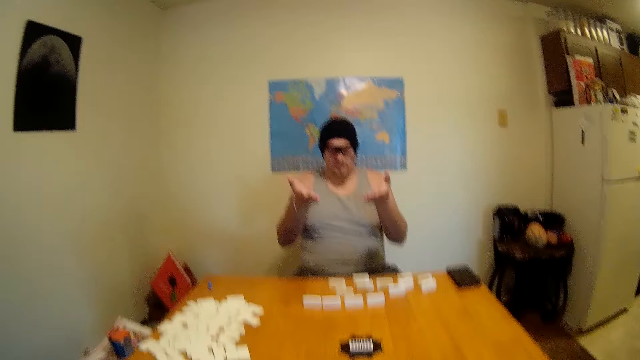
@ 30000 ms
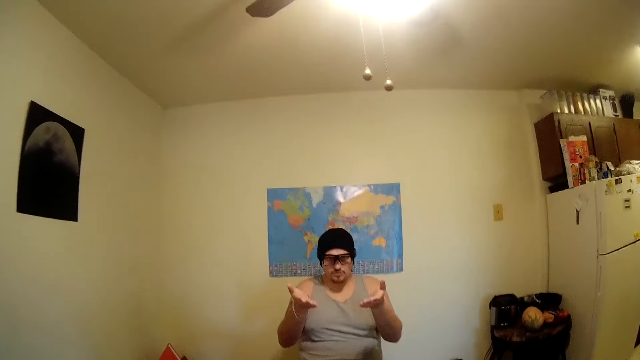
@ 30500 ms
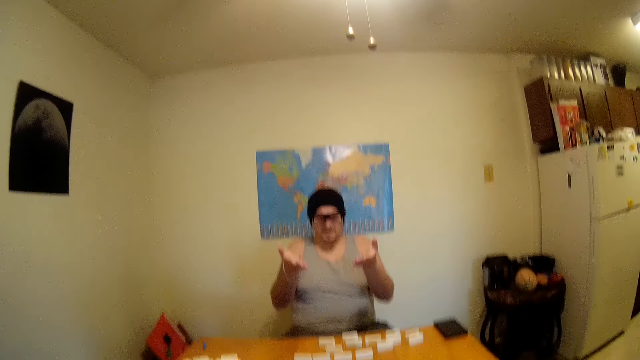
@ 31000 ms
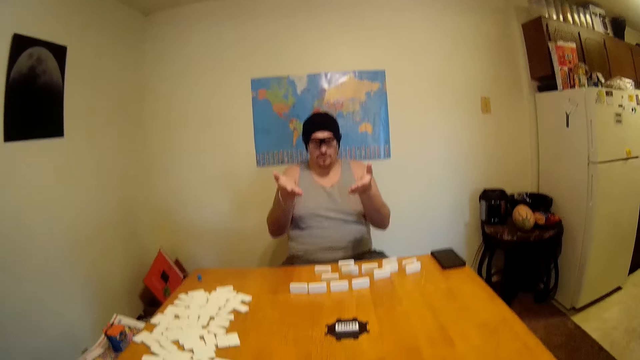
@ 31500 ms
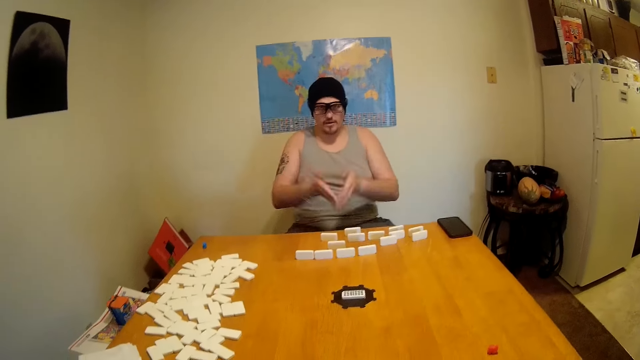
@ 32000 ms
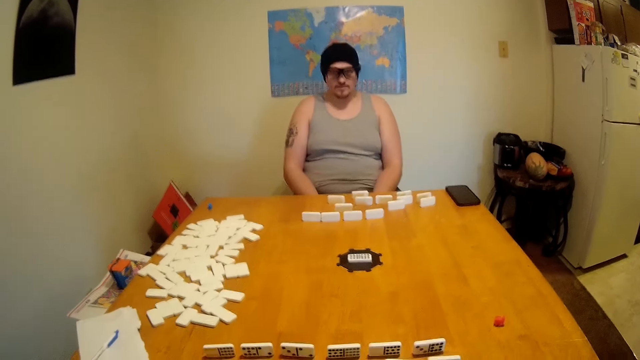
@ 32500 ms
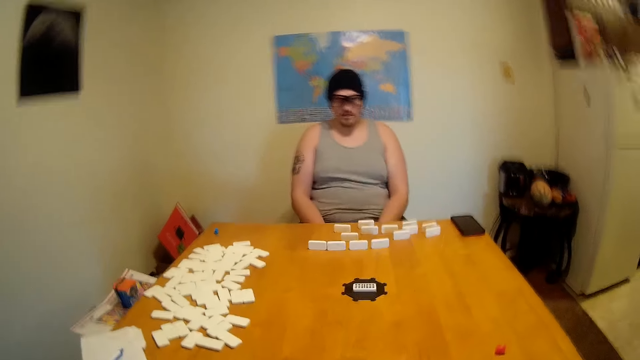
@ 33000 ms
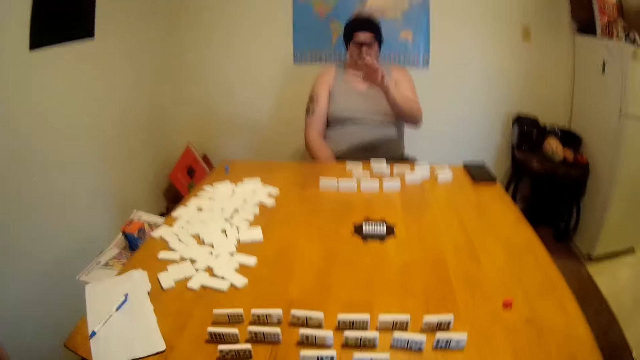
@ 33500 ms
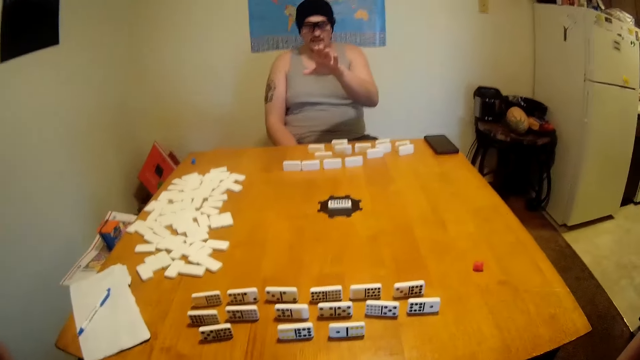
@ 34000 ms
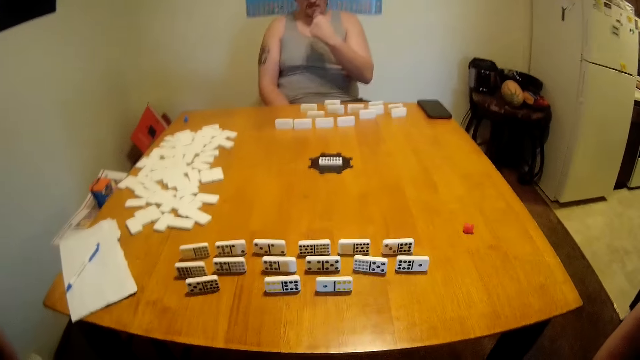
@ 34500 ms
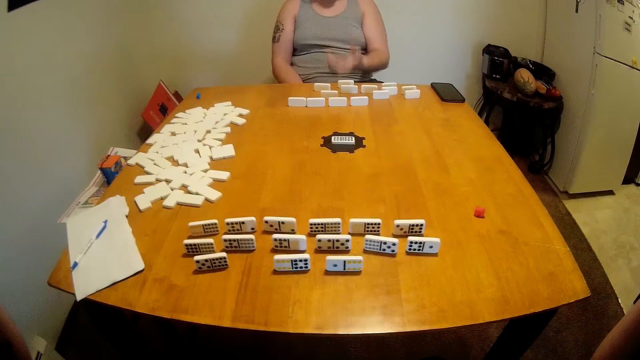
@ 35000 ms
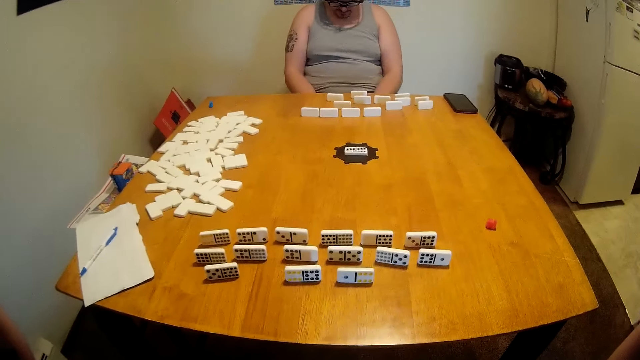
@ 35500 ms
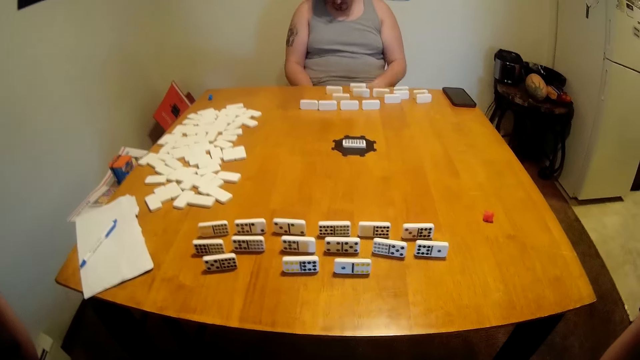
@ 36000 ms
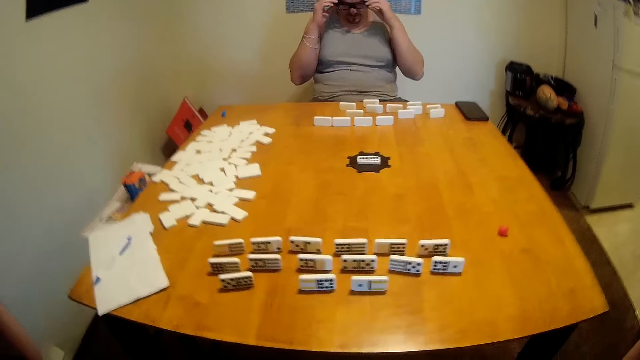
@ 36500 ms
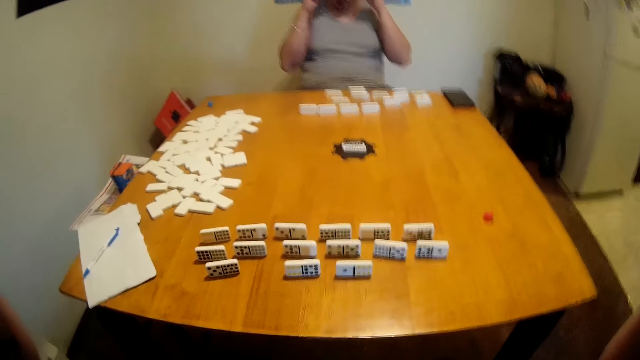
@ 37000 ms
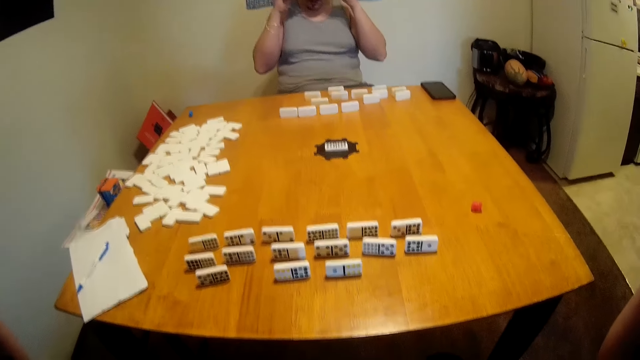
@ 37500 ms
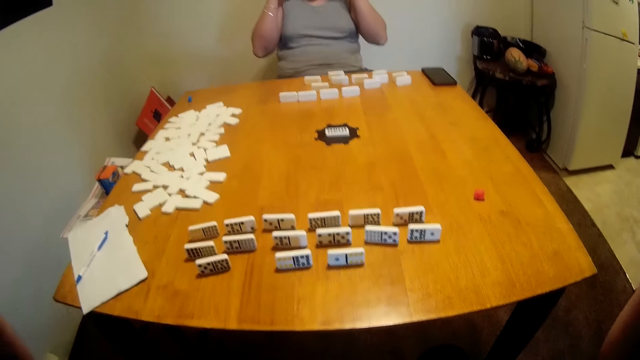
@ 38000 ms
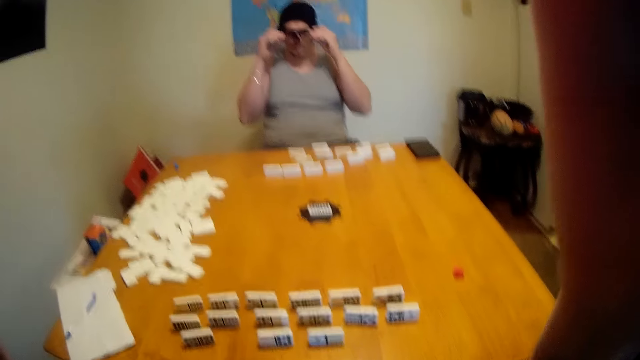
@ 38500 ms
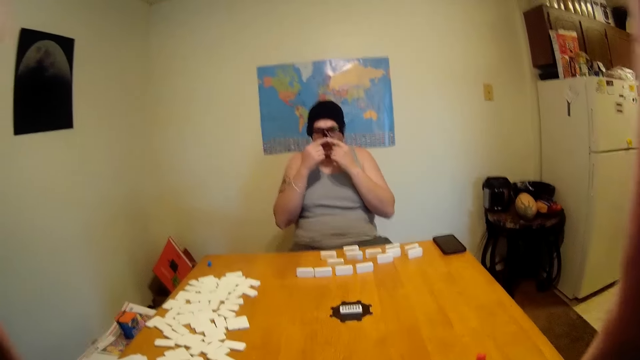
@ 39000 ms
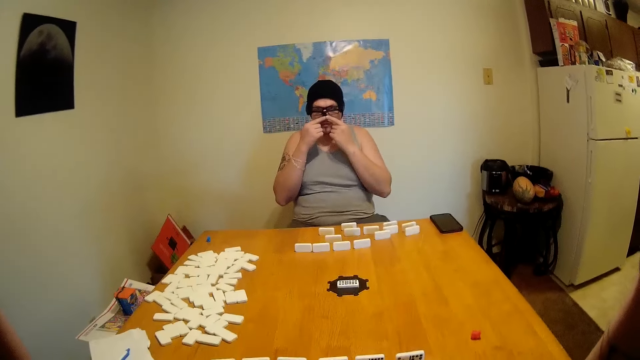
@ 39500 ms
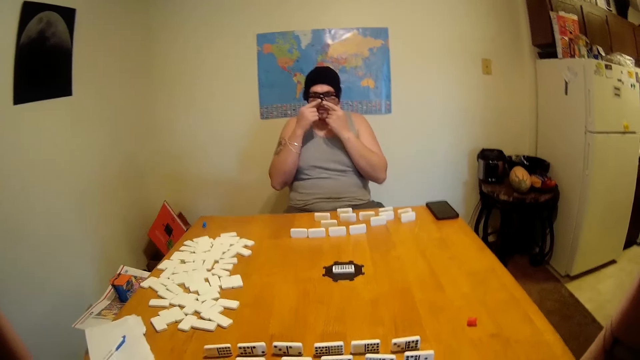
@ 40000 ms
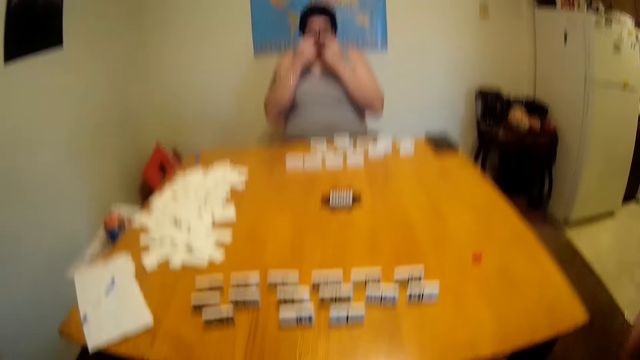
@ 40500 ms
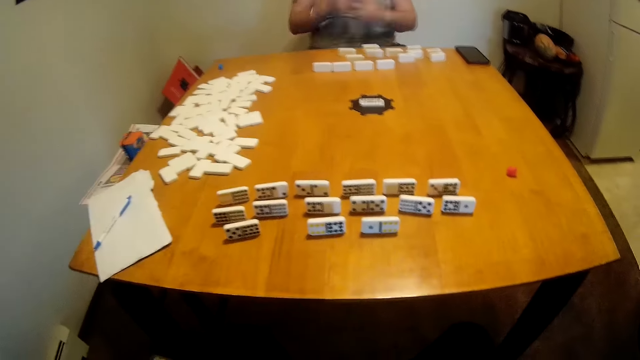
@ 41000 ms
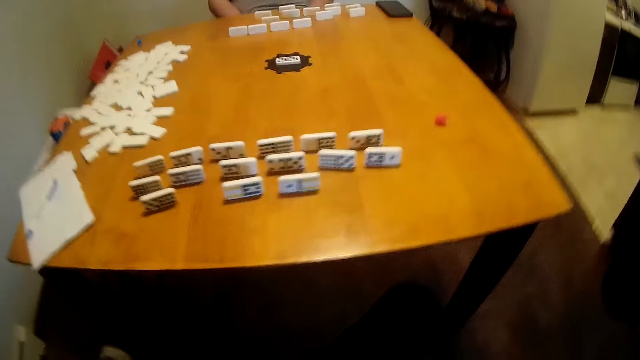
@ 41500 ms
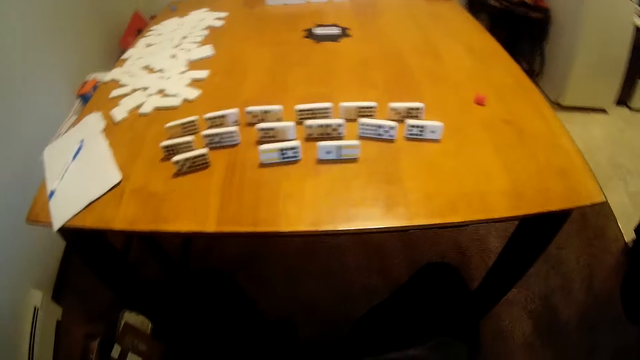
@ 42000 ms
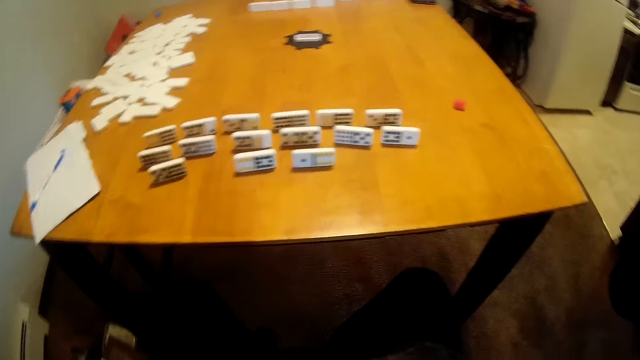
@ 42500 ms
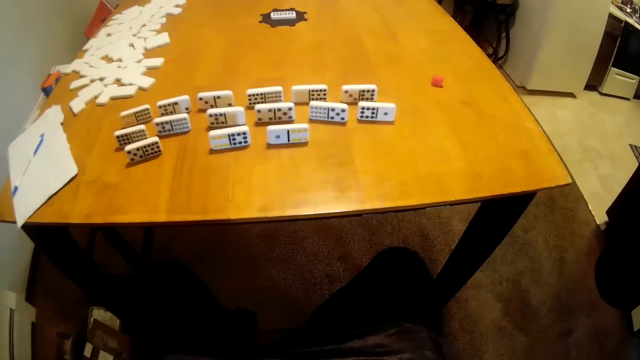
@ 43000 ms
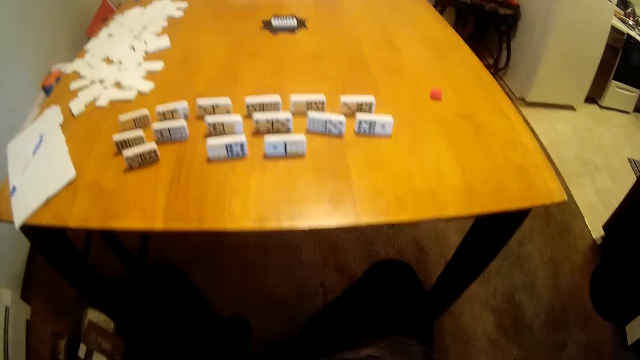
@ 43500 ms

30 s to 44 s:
A man gestures at the camera wearer and moves his hands. The camera wearer converses with the man. They hold the camera. The man adjusts his glasses and holds his glasses. The camera wearer holds the camera. The man holds his nose and touches his nose. The camera wearer looks around the table. They hold the camera.

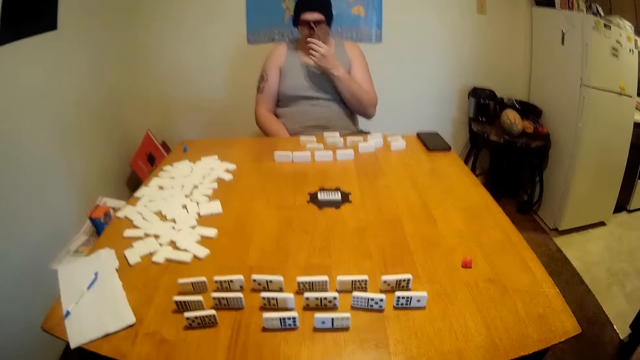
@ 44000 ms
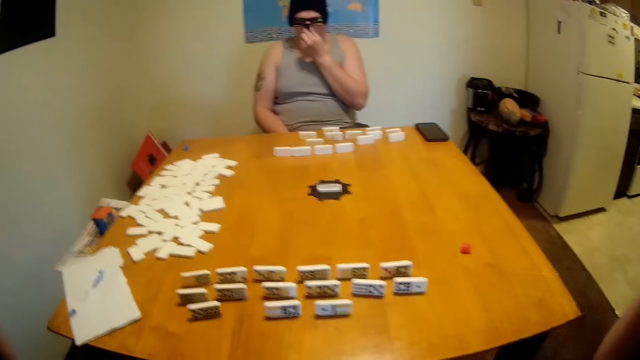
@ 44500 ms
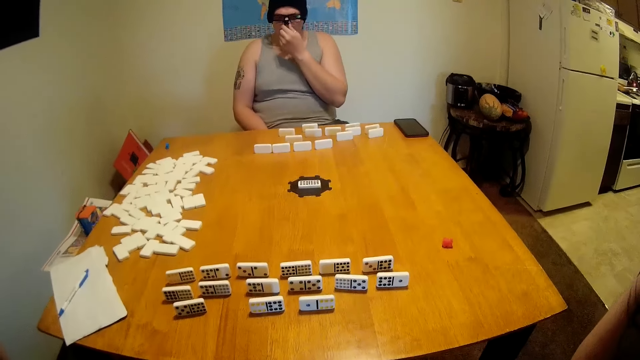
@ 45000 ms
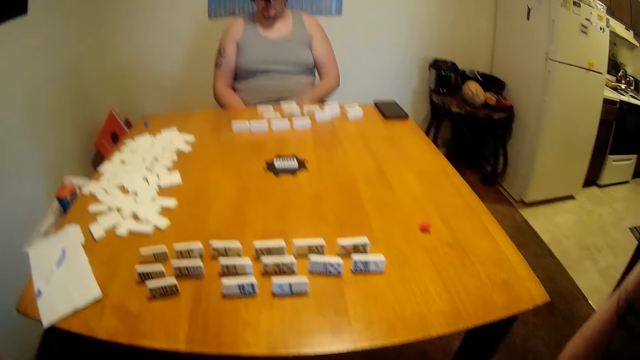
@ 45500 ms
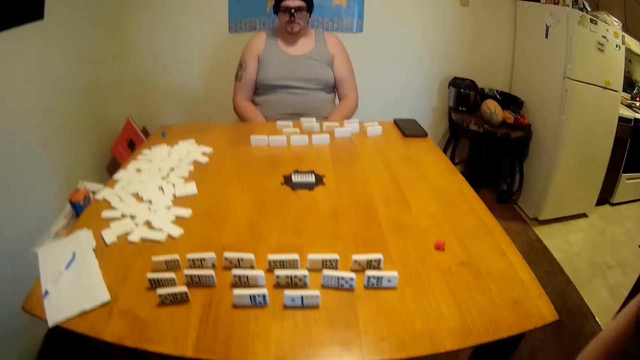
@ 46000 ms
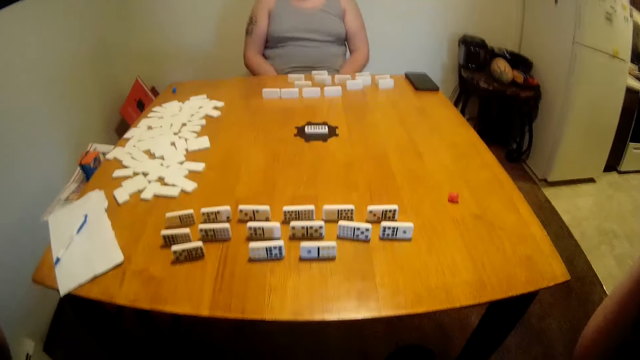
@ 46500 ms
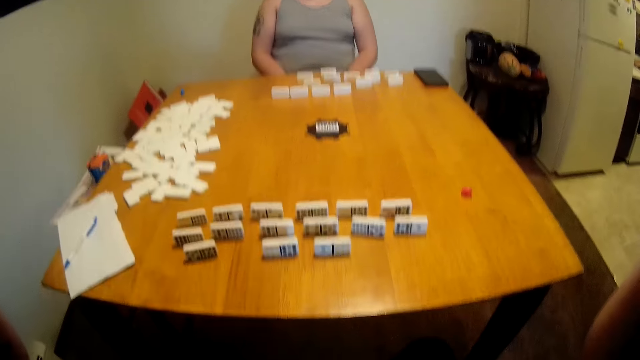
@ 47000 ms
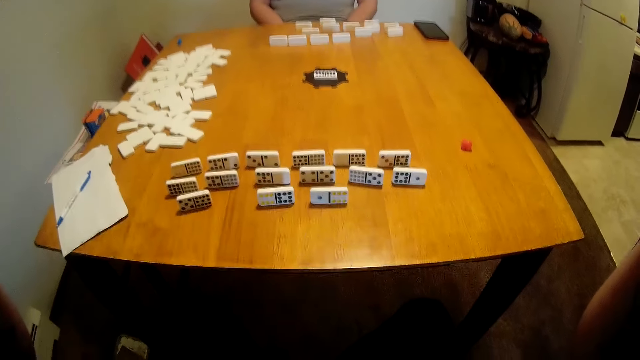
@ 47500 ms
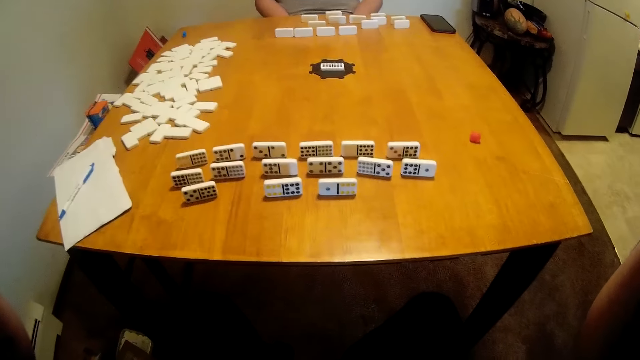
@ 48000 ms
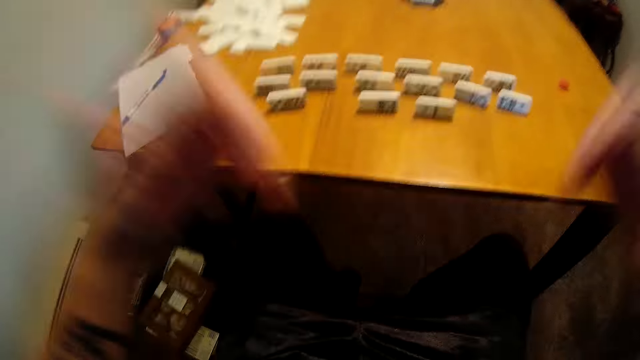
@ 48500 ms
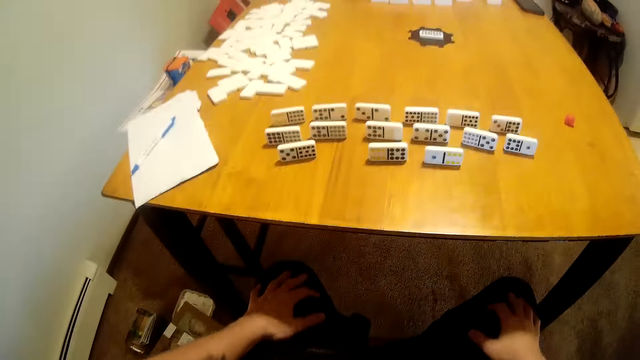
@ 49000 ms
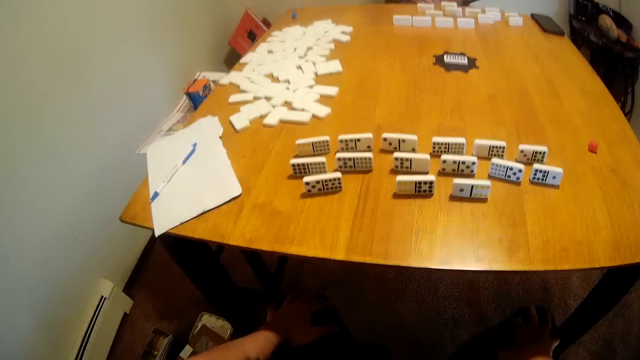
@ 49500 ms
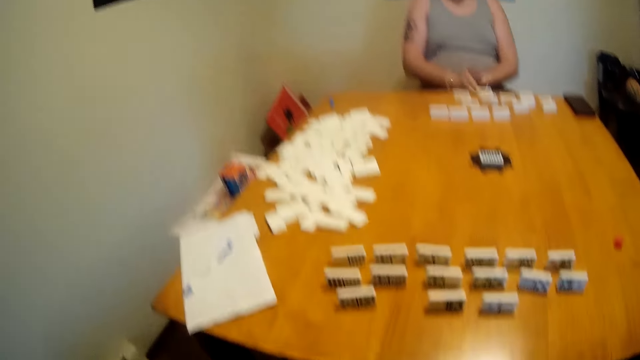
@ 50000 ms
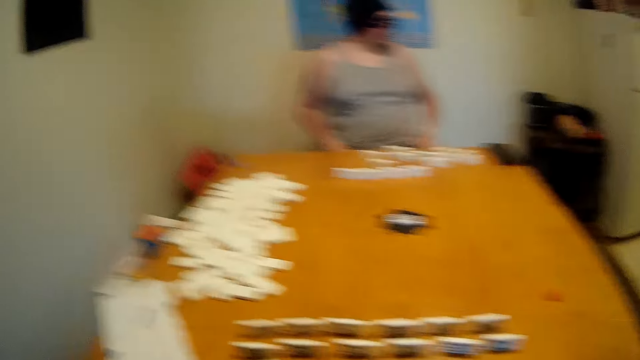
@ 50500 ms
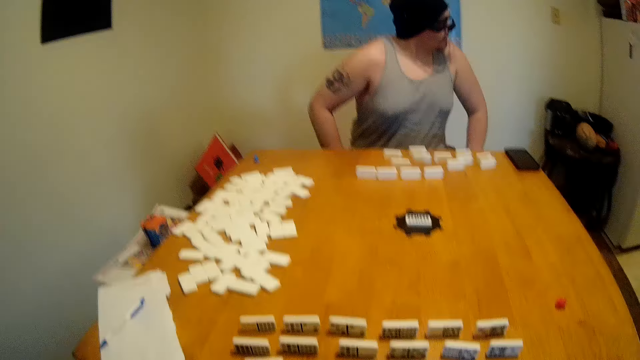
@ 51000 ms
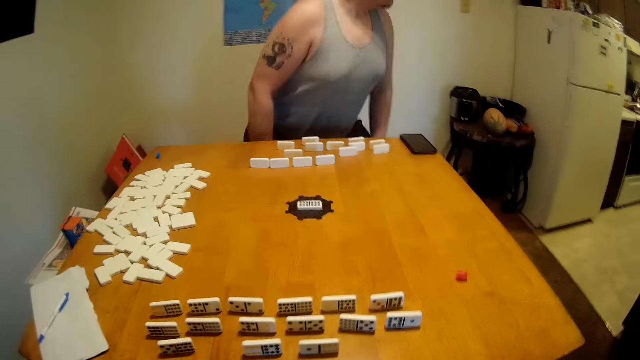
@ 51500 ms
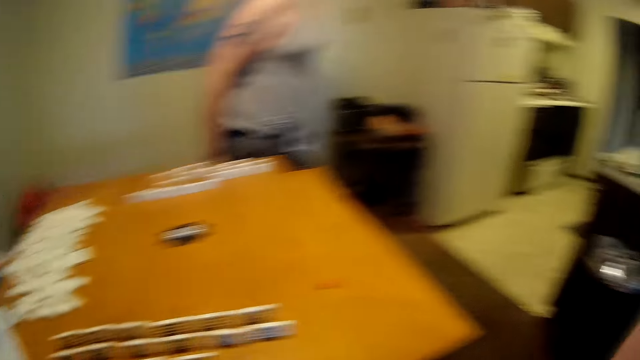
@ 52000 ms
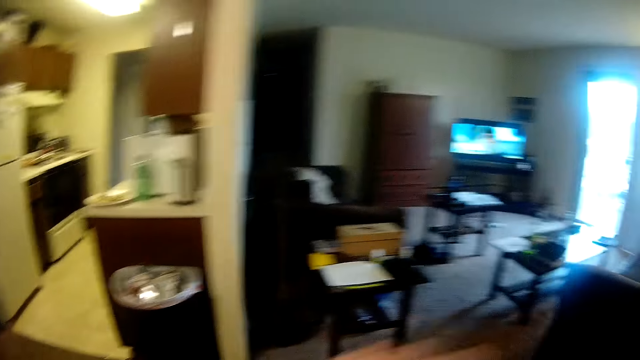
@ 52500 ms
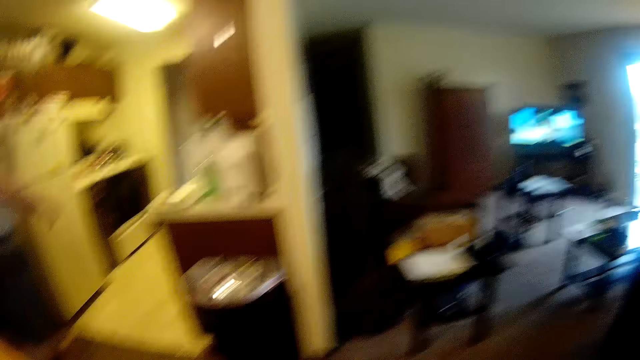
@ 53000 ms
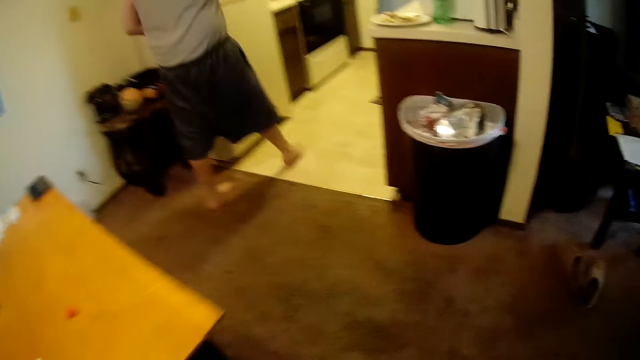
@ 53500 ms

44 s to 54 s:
A man holds his glasses and touches his nose. The camera wearer looks around the table. He holds the camera. He places his hands on his thigh. He looks around the table. The man claps his hands. The camera wearer walks around the house. The man stands up and walks around the kitchen. The camera wearer converses with the man. He holds the camera. The man walks around the kitchen.
